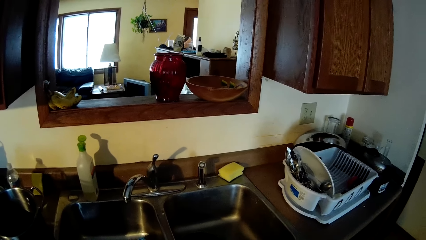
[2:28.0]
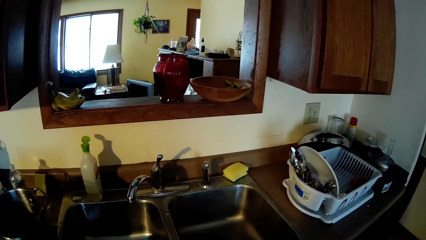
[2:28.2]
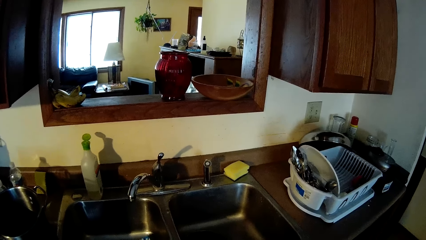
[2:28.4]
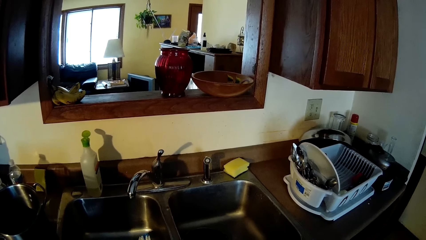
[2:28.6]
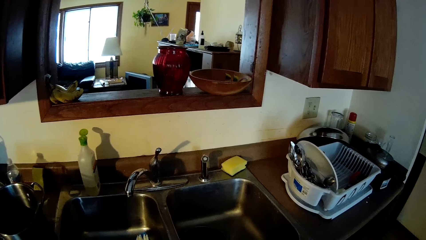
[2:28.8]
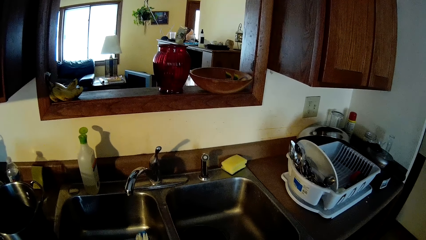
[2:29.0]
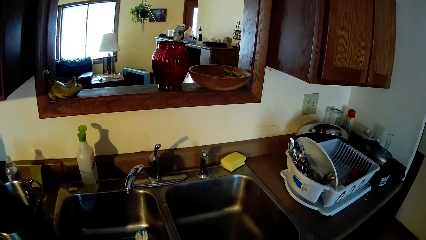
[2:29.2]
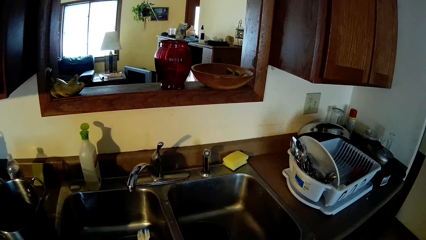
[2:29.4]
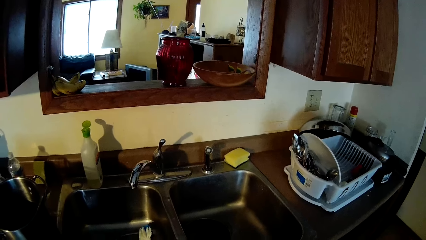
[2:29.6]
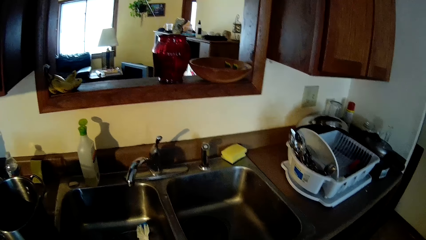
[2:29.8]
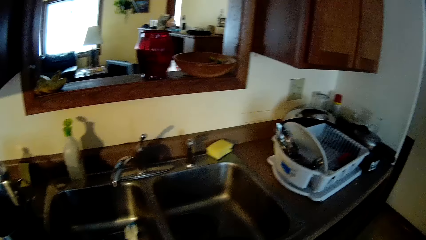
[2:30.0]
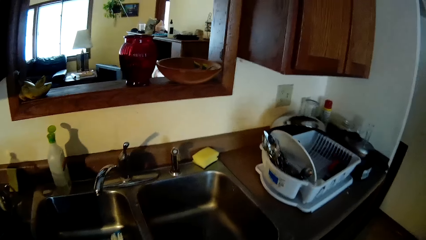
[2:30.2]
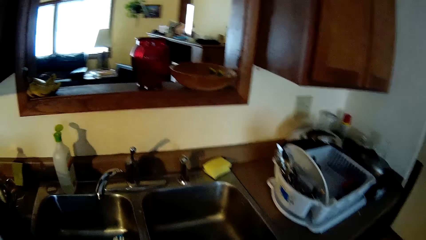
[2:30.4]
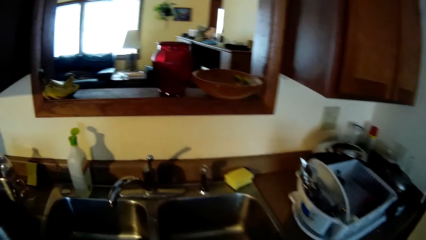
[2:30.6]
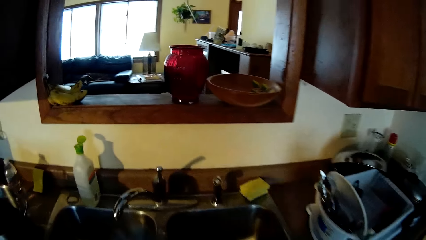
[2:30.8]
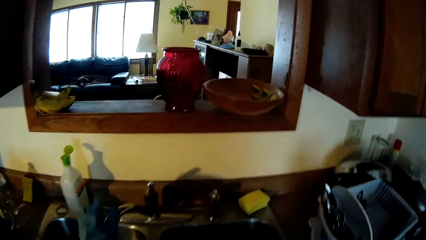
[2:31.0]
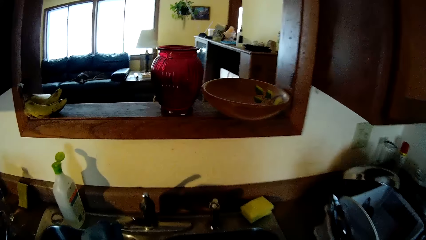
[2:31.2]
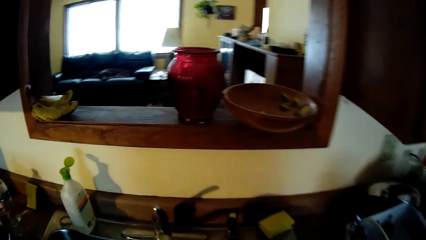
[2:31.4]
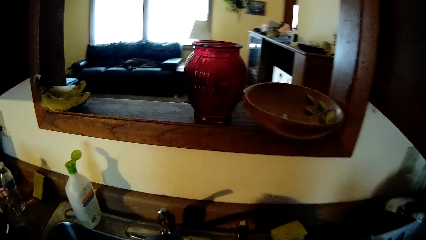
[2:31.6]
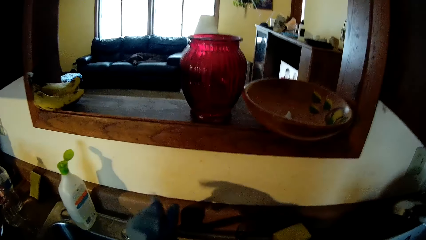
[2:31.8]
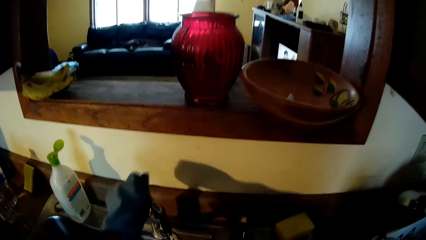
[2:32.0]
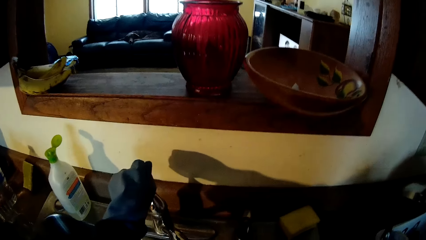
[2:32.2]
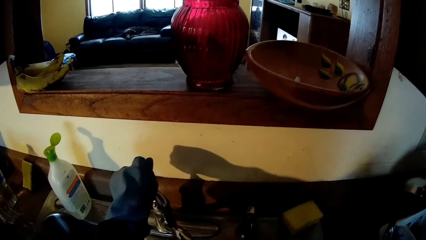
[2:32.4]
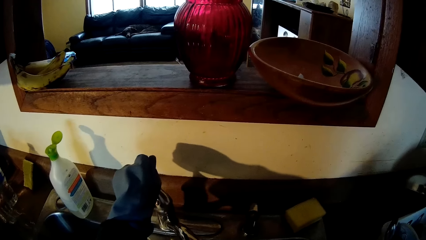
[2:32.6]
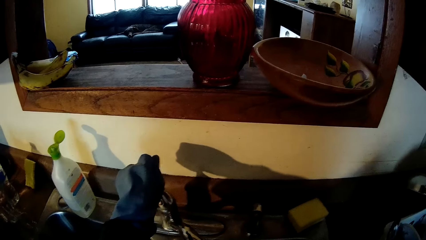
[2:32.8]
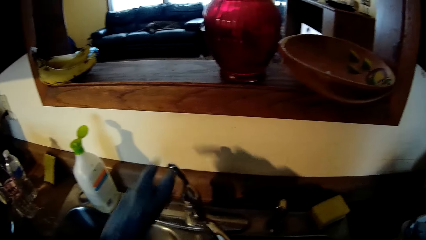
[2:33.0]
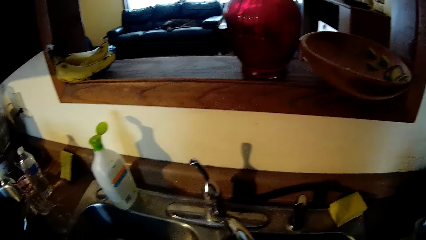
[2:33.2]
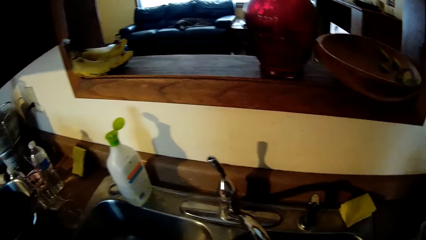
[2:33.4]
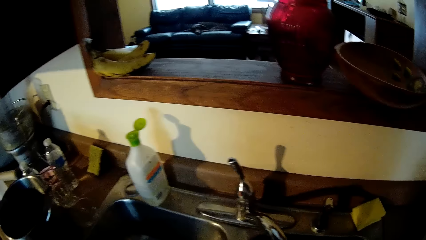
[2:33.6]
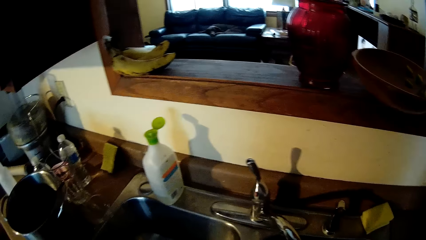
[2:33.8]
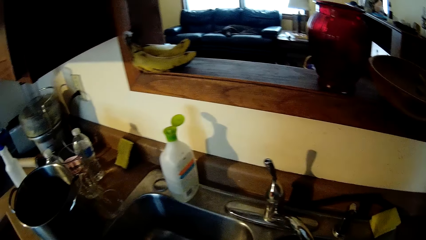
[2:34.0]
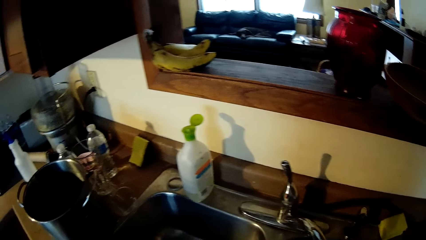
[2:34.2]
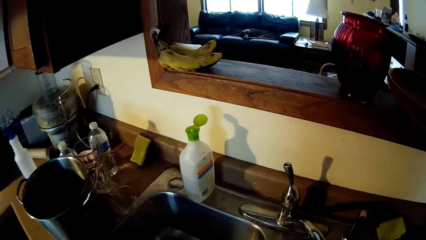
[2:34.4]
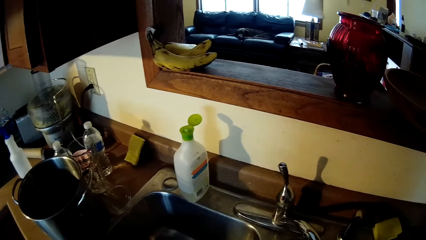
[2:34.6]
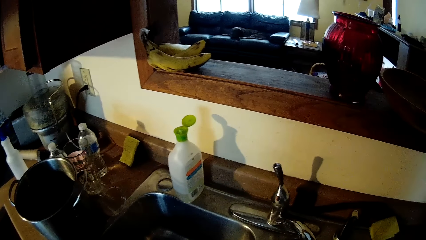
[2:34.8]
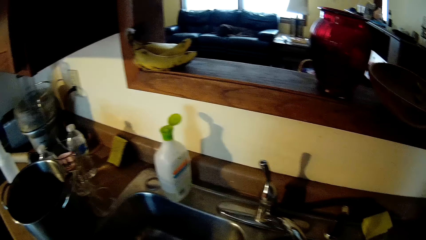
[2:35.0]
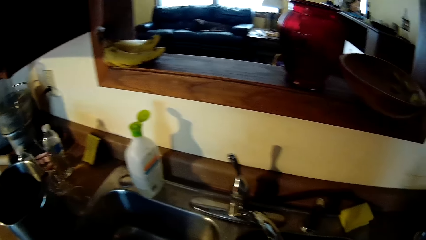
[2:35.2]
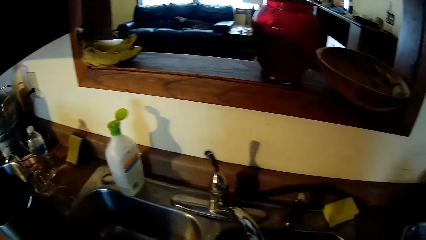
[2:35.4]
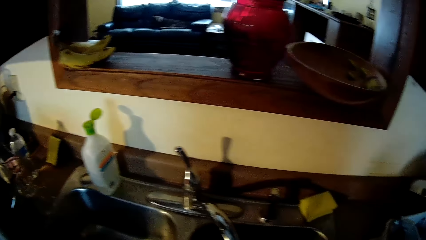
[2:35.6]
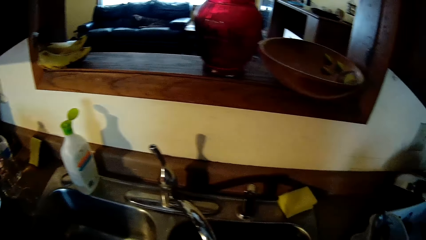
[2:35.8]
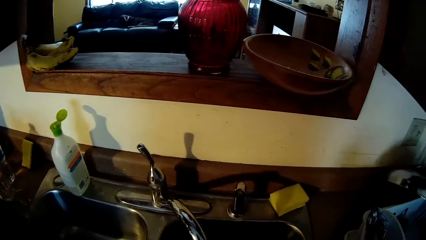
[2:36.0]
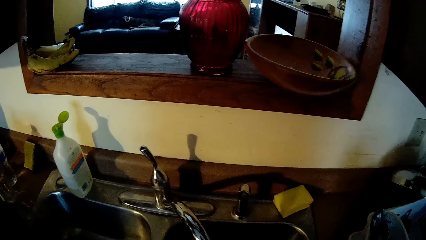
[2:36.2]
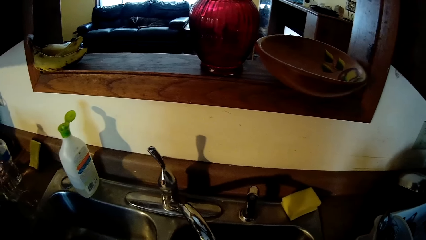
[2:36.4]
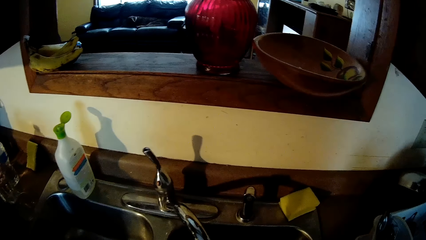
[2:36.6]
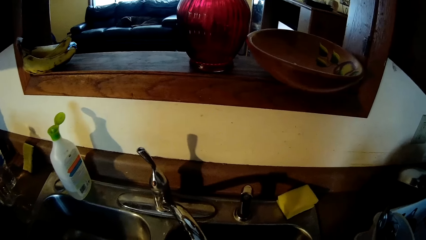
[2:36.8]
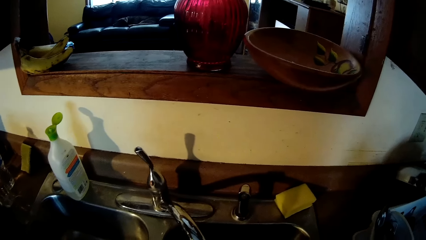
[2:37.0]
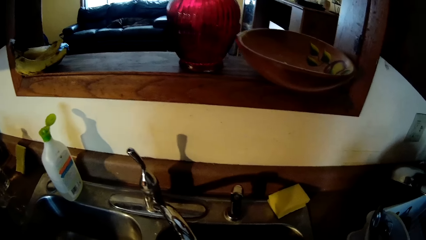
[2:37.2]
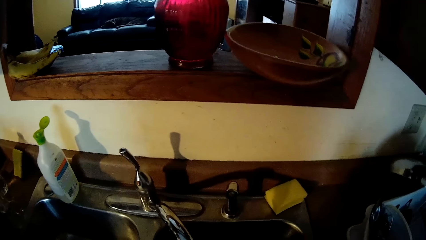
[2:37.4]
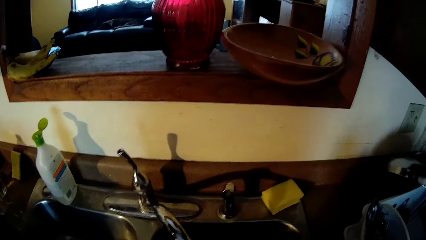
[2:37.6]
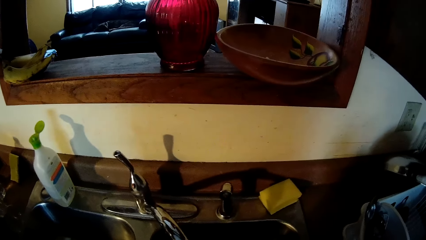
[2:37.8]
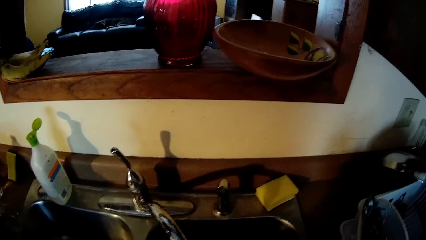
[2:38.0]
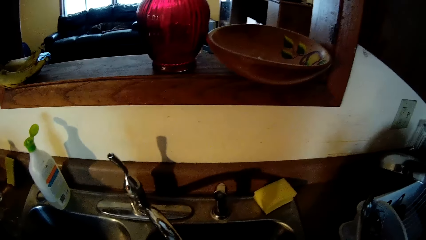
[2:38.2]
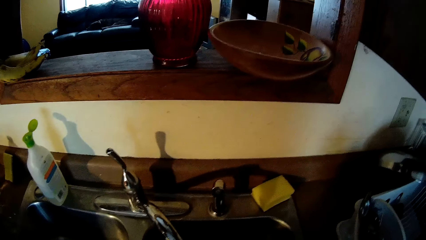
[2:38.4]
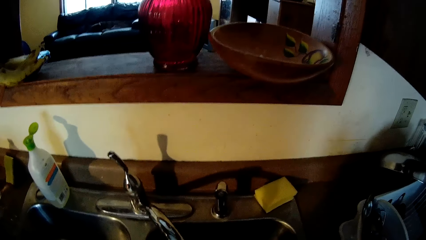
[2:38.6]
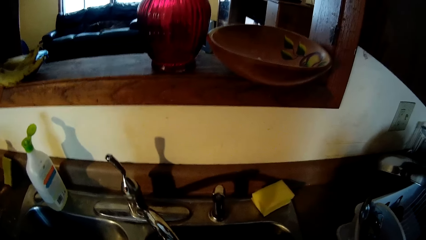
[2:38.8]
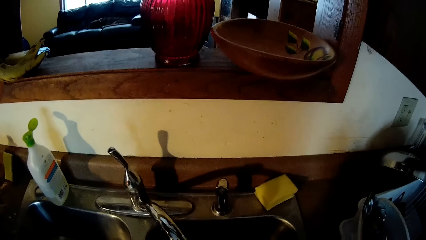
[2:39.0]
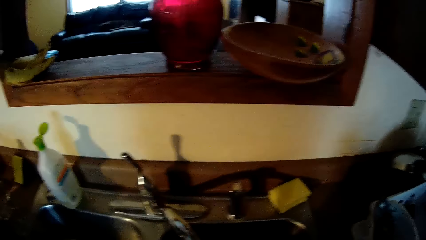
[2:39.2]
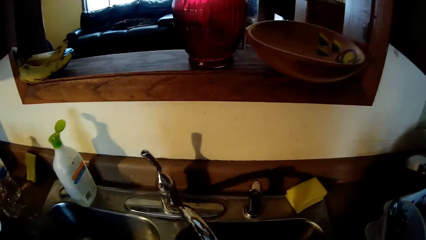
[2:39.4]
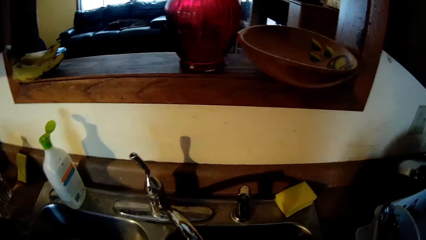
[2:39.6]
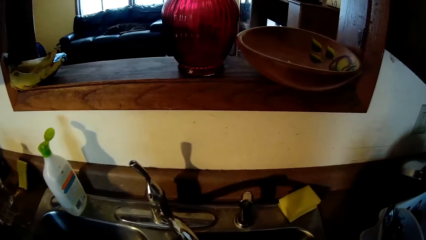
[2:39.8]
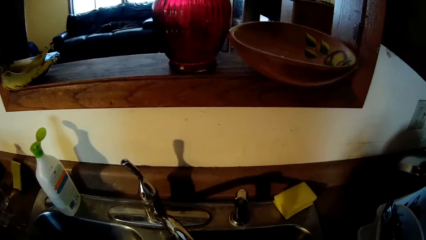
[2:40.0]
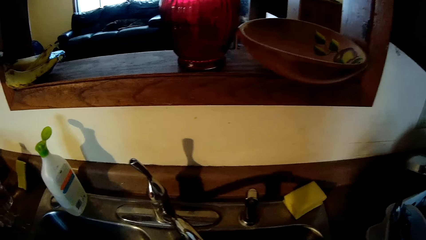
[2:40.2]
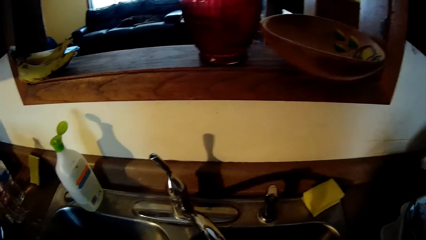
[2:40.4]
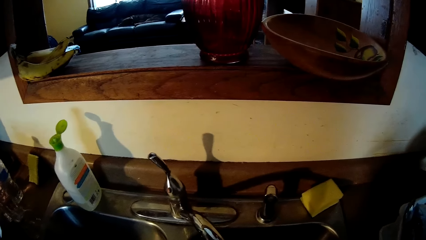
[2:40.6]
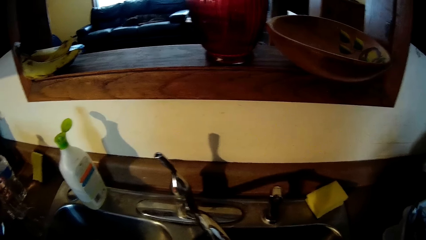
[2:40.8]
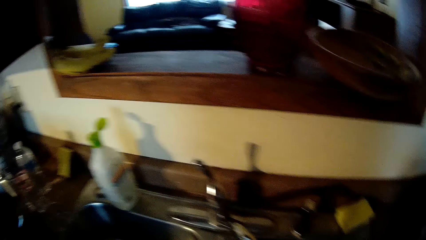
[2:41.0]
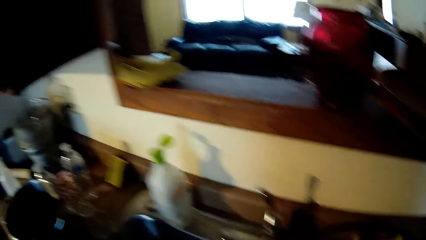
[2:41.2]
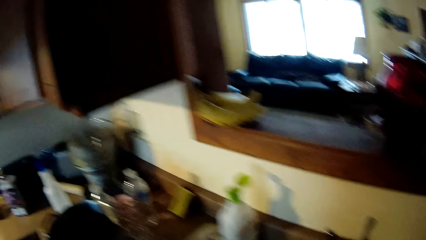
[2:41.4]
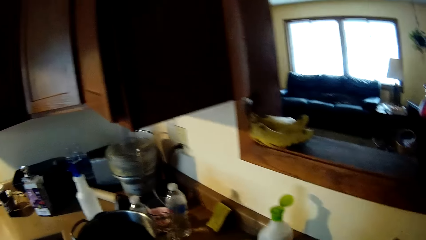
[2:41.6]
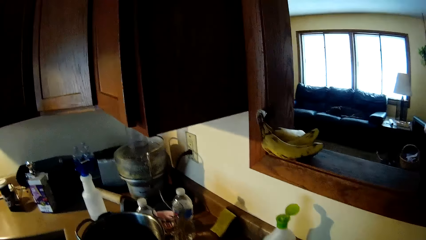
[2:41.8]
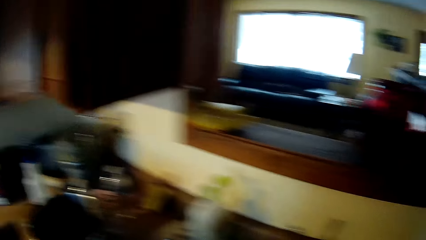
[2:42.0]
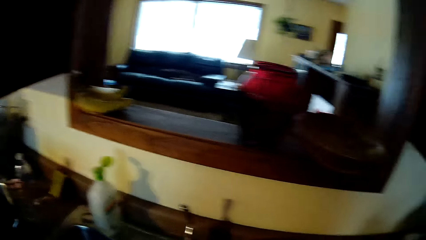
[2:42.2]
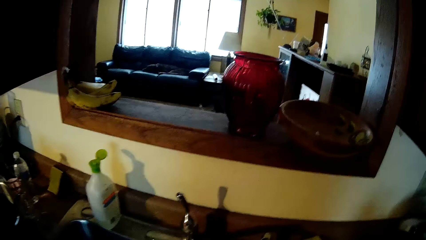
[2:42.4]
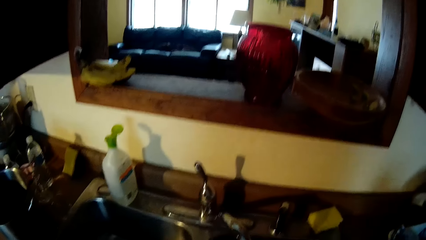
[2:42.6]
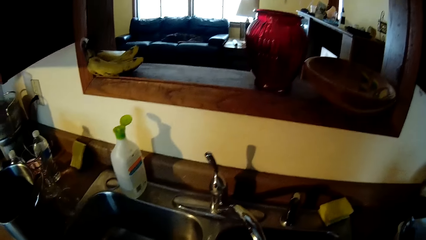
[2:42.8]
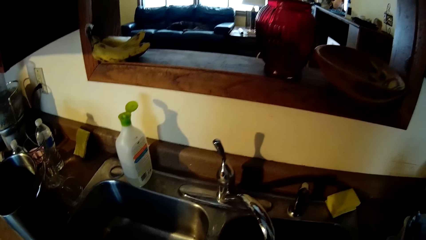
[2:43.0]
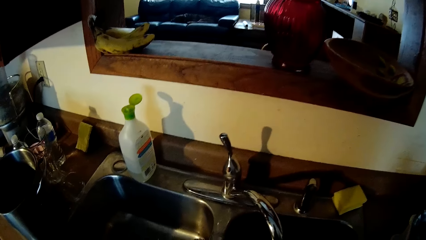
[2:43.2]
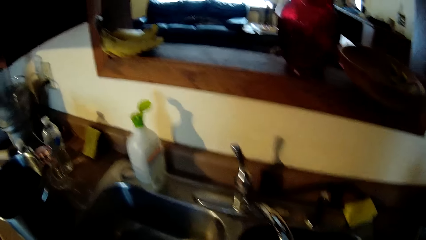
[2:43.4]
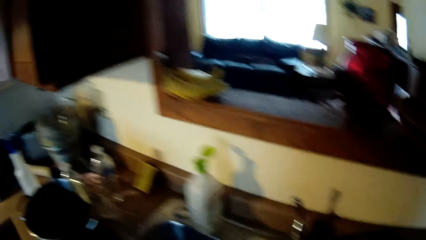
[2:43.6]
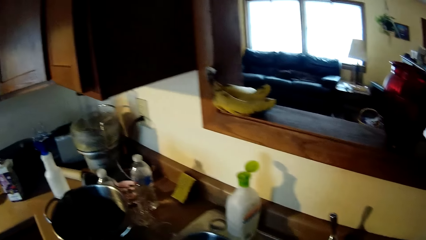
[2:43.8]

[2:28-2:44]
The camera wearer opens a water tap with her gloved left hand.
